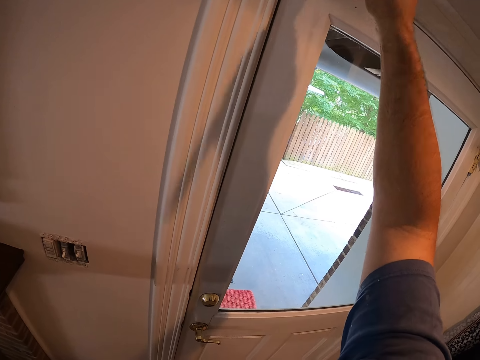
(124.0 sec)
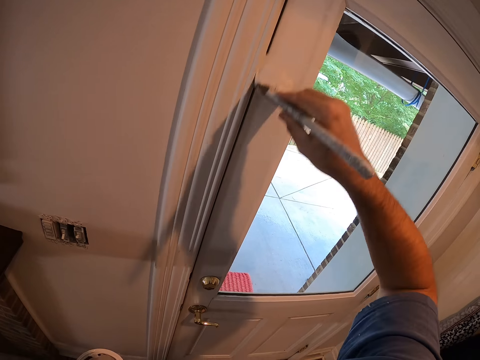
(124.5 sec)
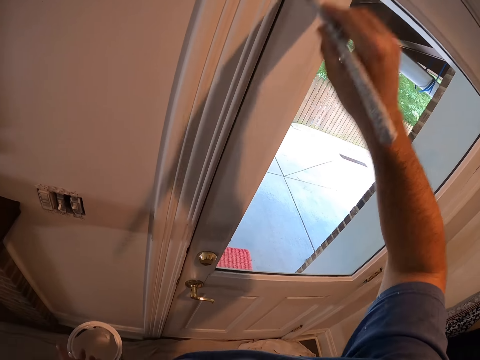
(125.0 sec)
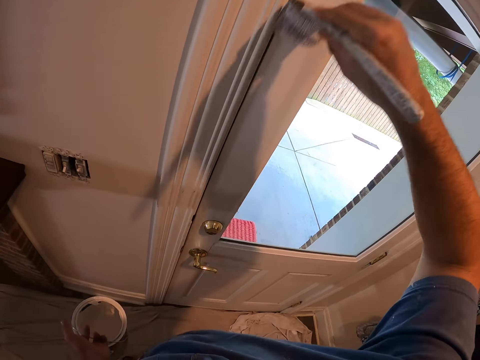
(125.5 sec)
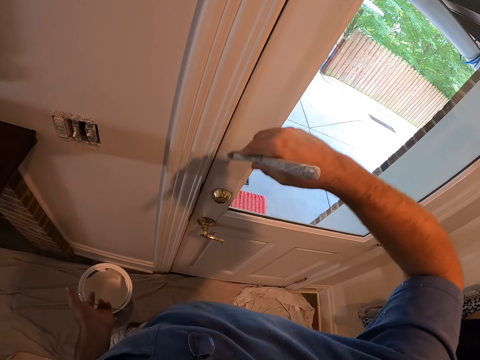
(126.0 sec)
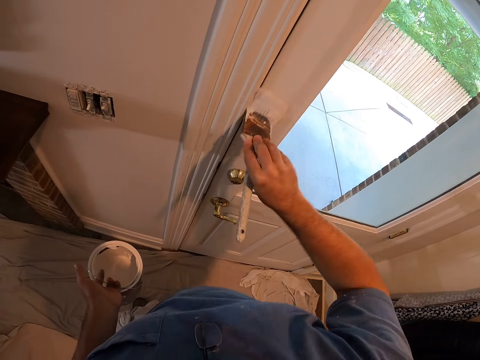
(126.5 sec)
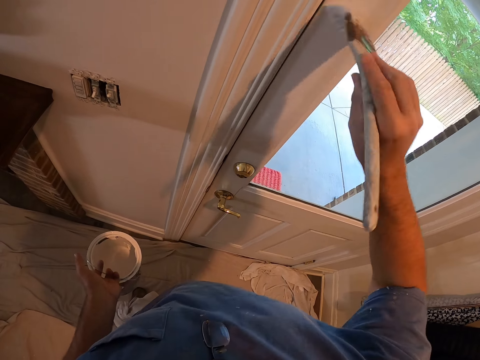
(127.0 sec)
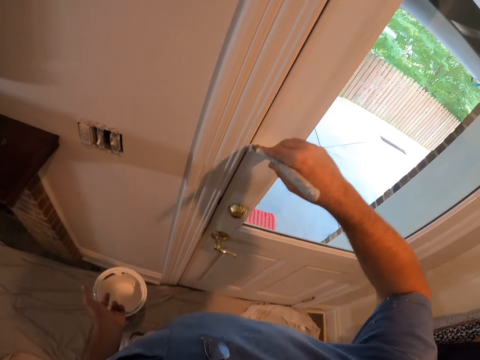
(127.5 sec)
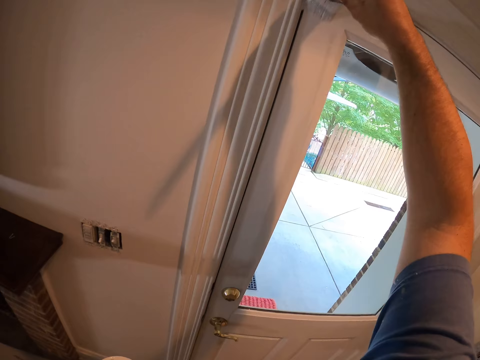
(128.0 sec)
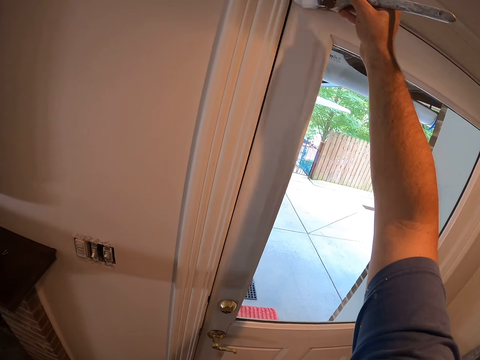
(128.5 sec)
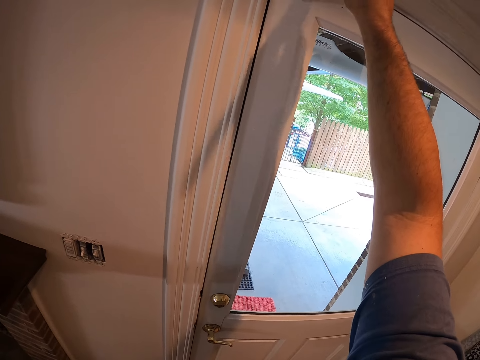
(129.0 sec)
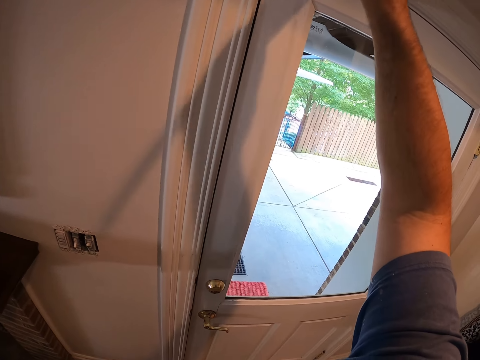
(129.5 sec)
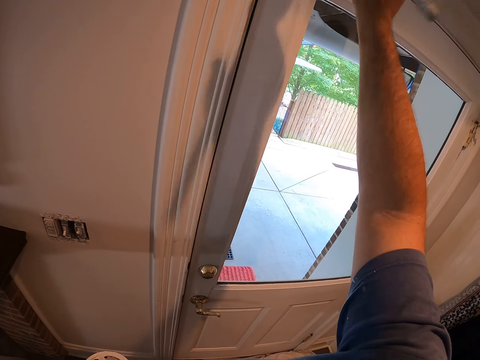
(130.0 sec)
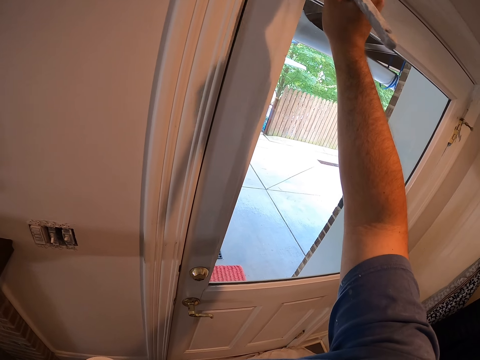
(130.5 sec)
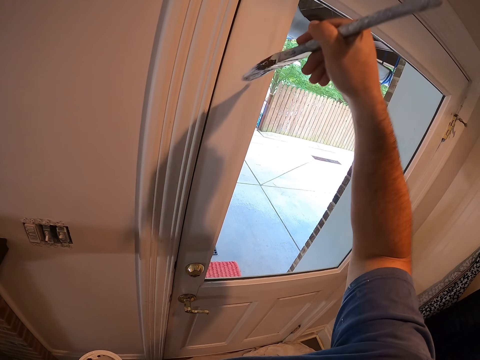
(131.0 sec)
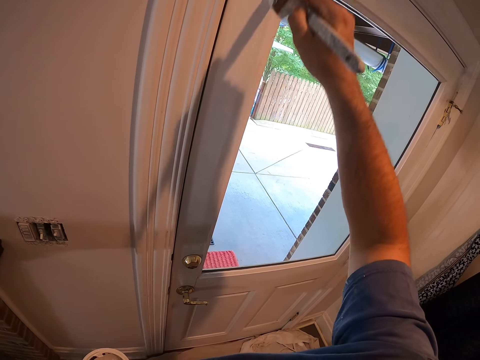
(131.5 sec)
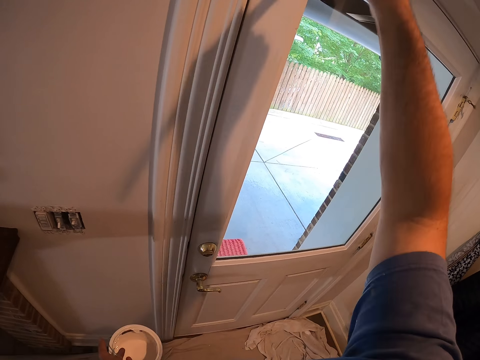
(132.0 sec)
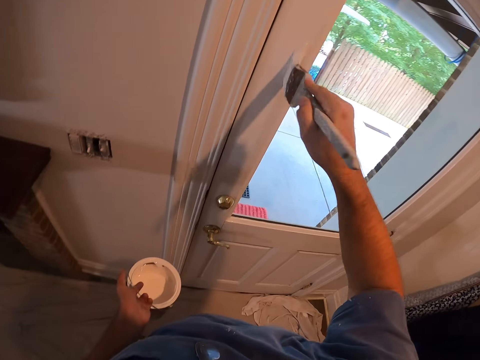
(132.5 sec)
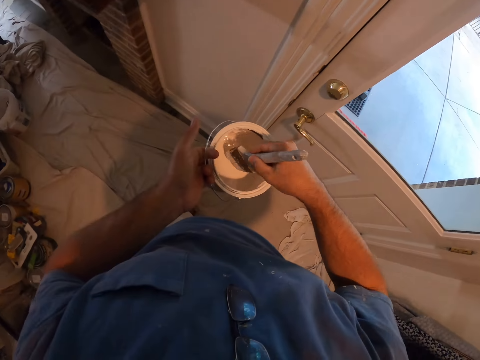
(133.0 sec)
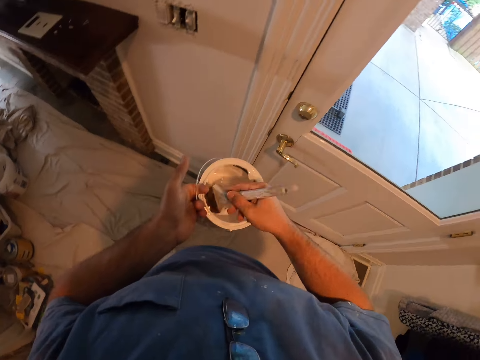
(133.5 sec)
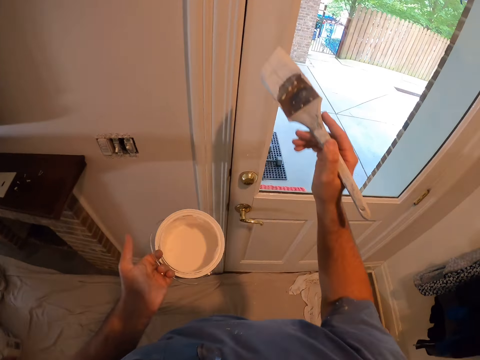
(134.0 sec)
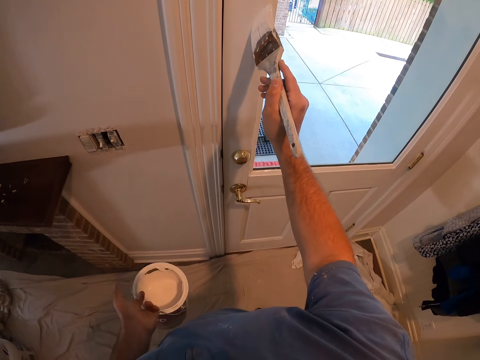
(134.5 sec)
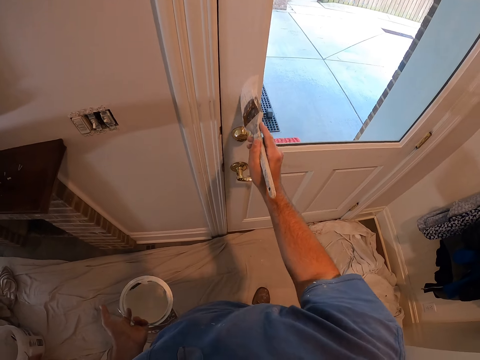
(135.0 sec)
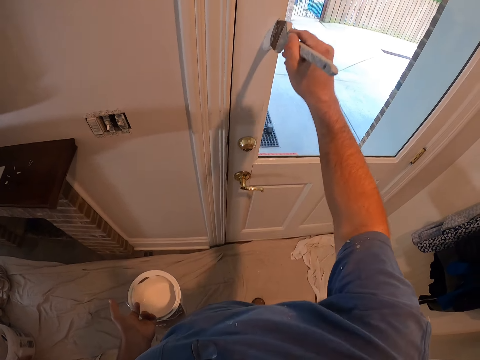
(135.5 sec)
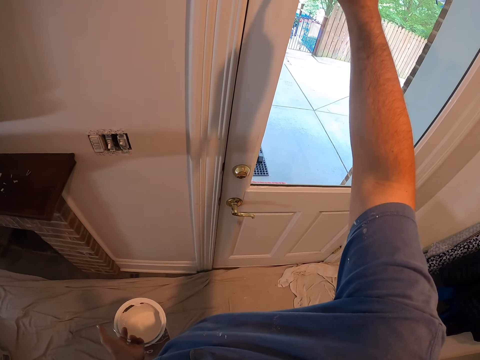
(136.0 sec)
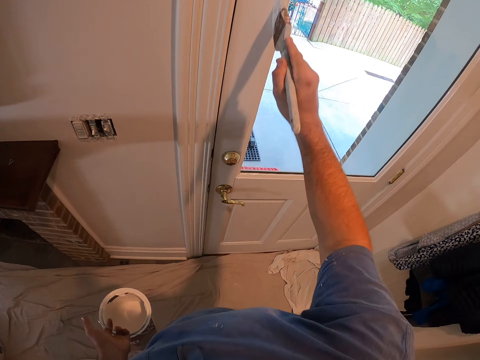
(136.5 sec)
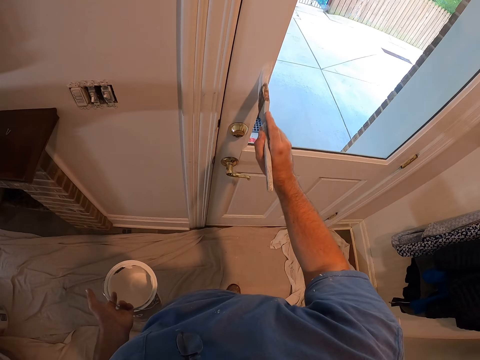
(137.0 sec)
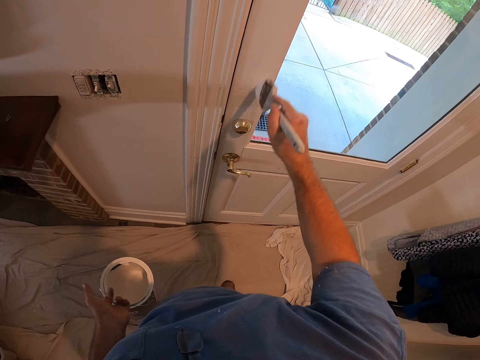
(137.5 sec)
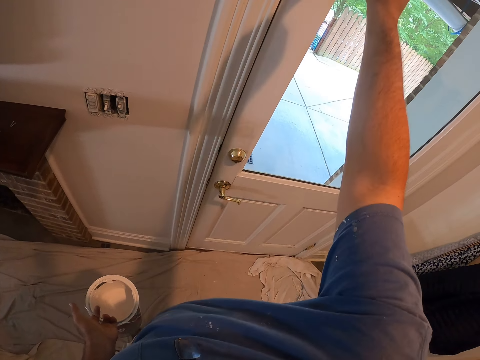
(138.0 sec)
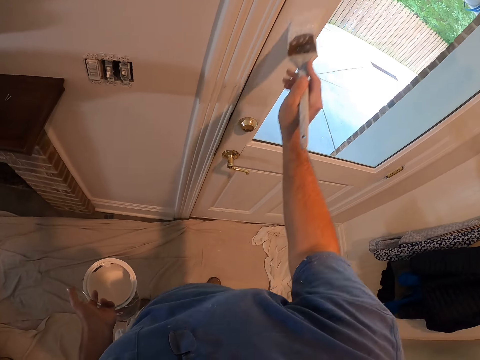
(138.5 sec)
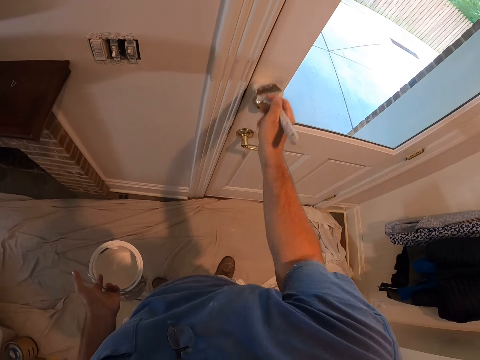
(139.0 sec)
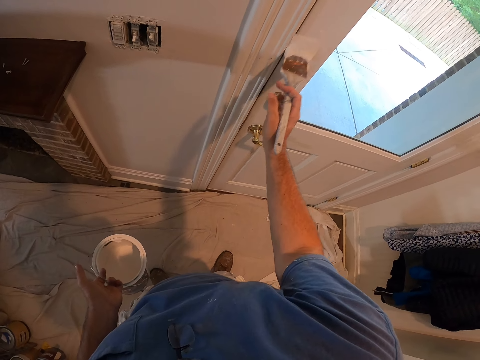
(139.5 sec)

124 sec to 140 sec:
The camera wearer dips the paintbrush into the paint bucket. They paint the door with the brush.

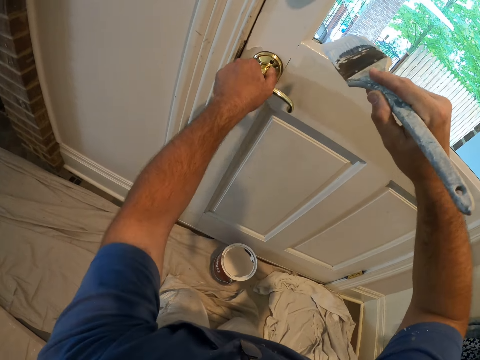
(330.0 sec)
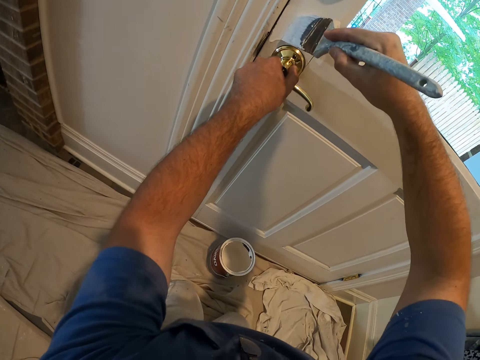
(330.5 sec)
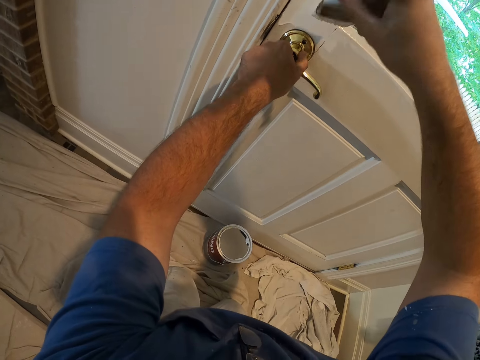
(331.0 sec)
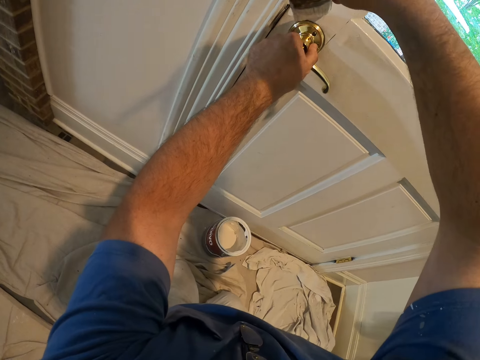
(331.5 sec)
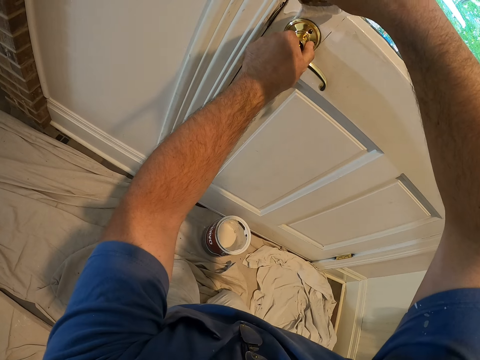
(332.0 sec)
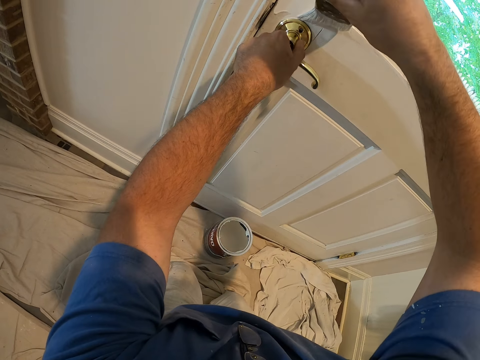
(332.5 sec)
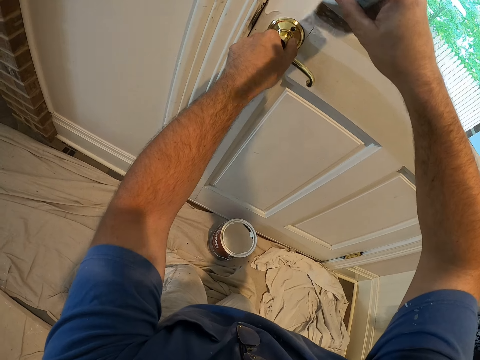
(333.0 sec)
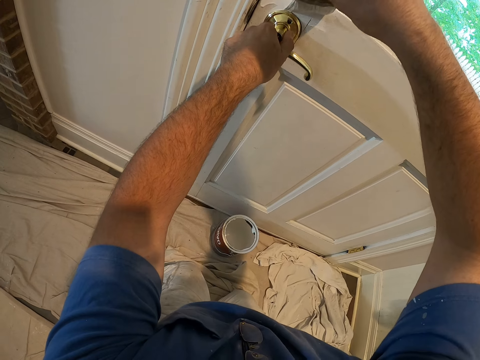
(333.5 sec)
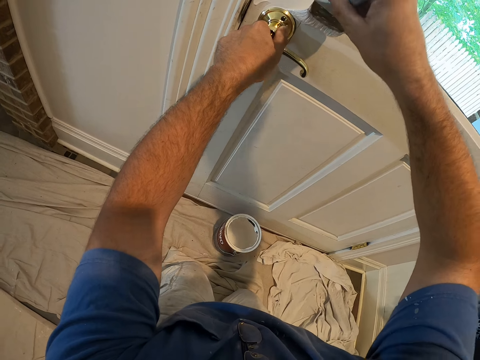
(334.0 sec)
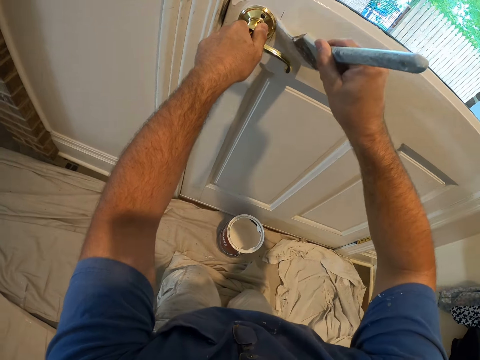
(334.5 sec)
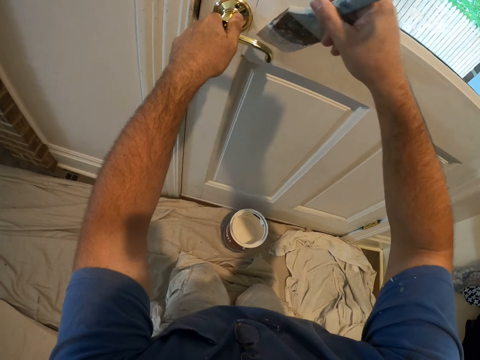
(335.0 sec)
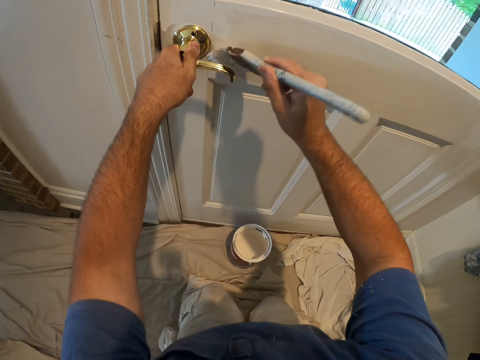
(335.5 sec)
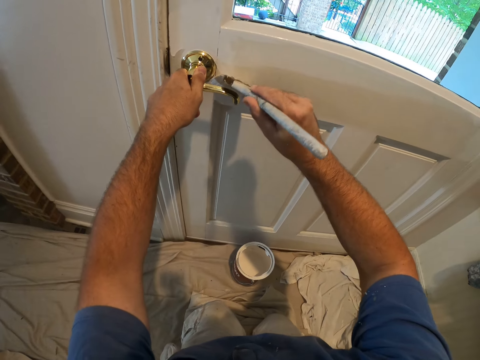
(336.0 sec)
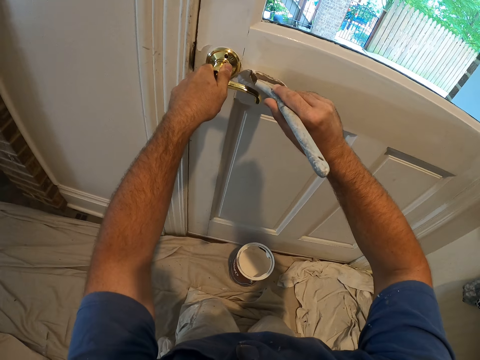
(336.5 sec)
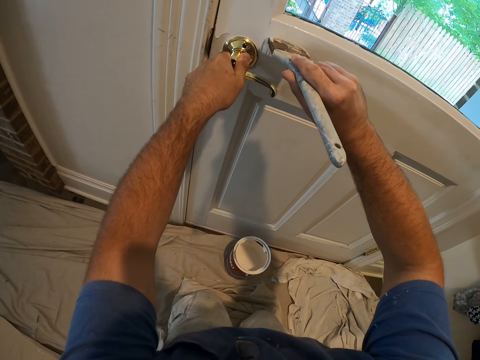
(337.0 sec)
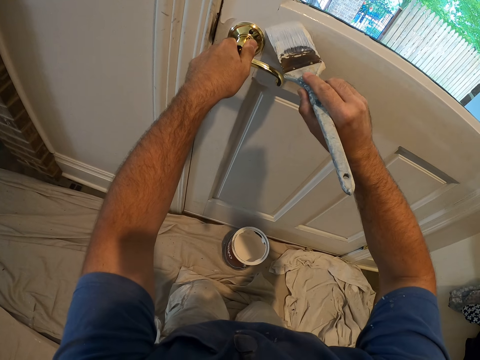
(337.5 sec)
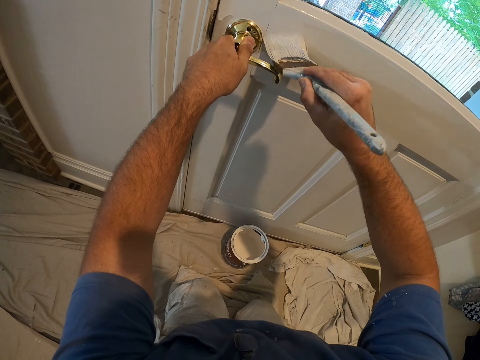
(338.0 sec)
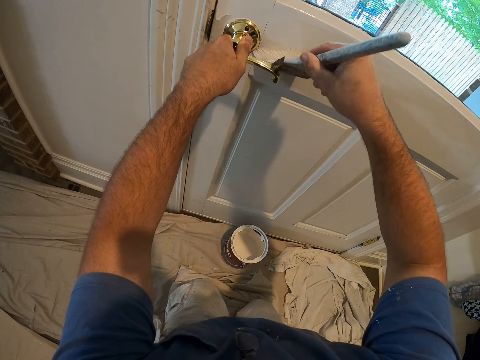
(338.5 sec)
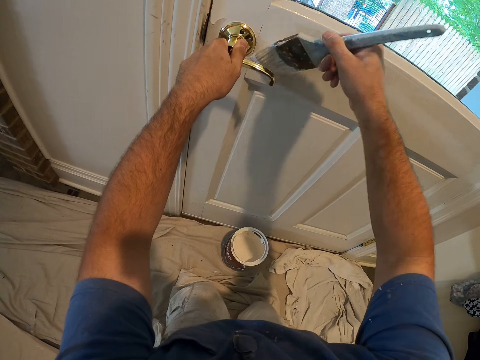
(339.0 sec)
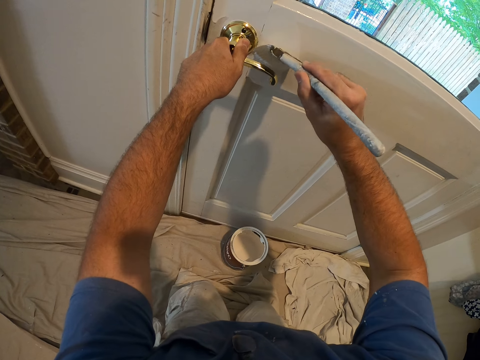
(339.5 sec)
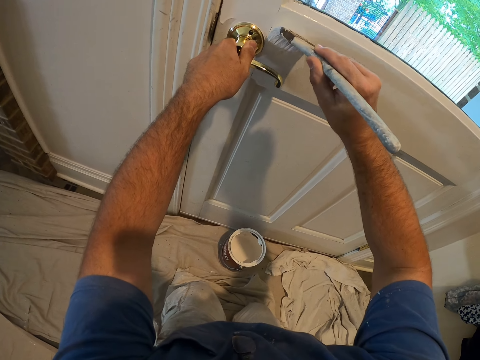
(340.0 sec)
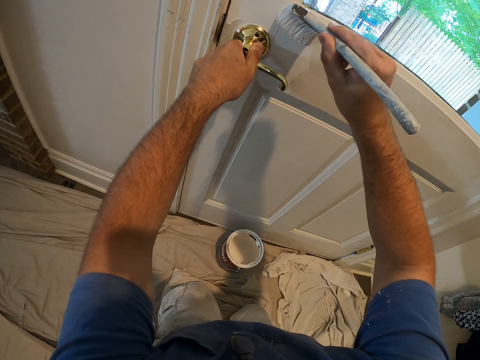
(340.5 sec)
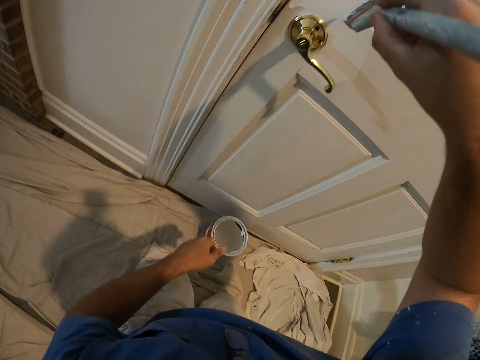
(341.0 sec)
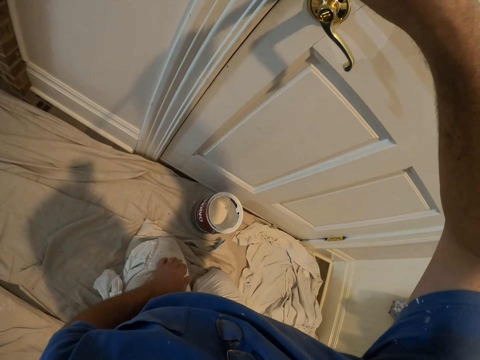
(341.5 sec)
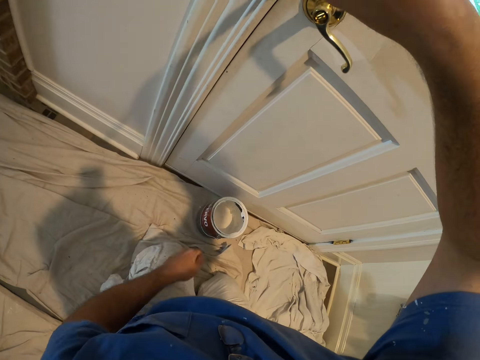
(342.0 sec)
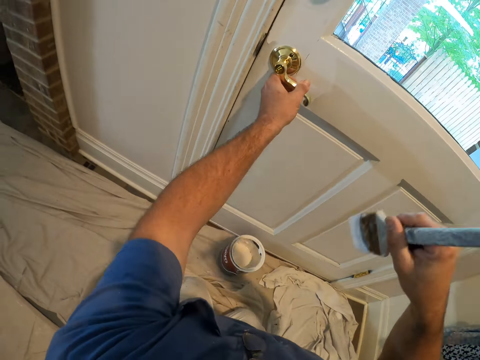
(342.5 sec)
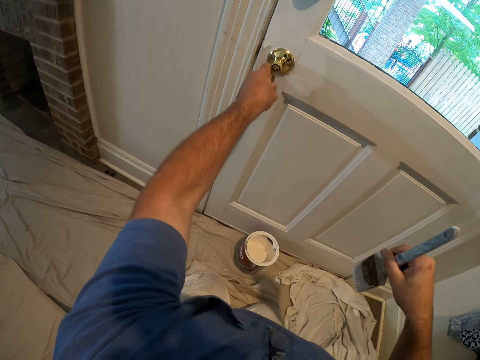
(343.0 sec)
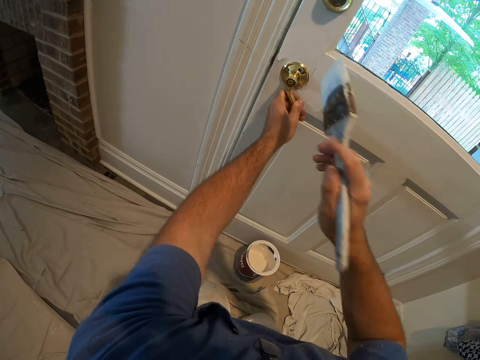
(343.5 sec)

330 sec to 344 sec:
The camera wearer holds the door handle with his hand. He paints the door with a paintbrush. He removes his left hand from the door knob. He paints the door with the paintbrush. He turns the door handle with his left hand.
